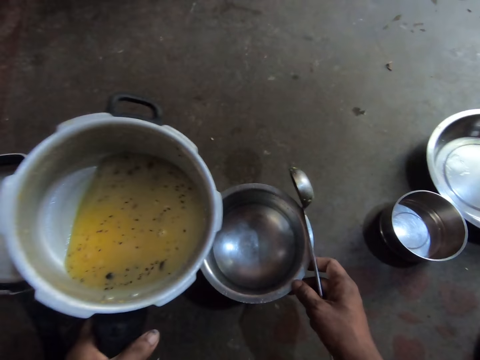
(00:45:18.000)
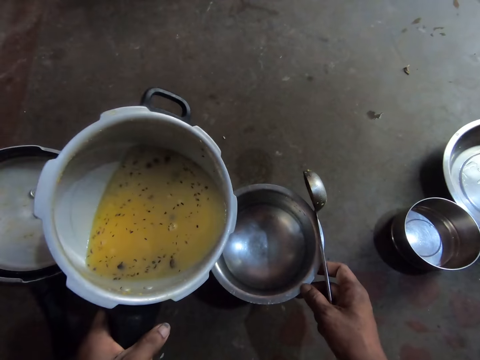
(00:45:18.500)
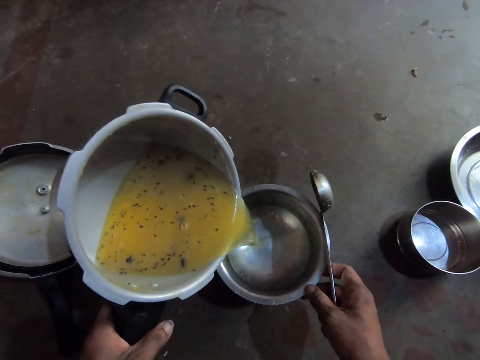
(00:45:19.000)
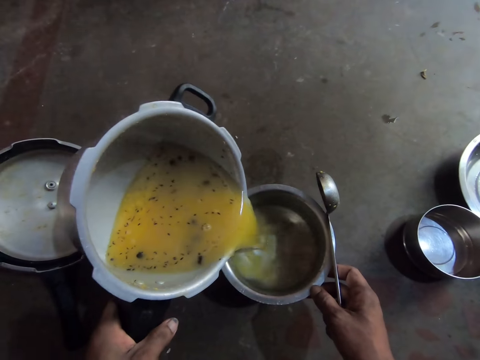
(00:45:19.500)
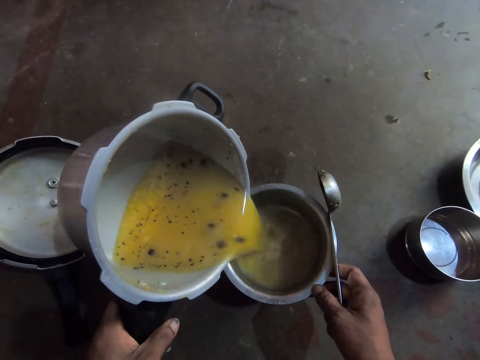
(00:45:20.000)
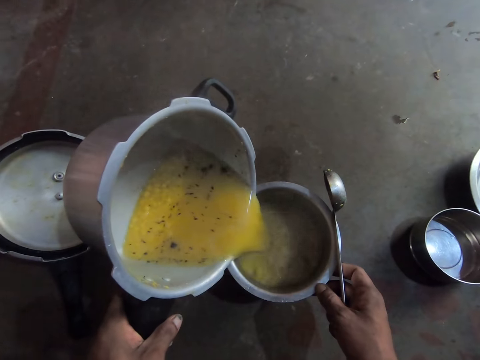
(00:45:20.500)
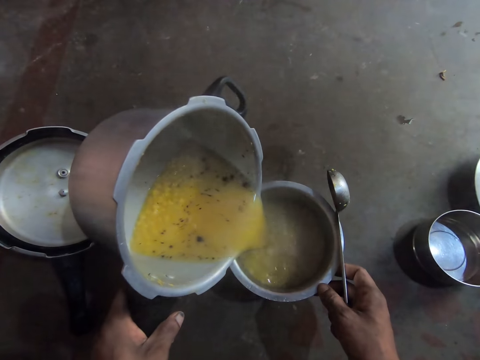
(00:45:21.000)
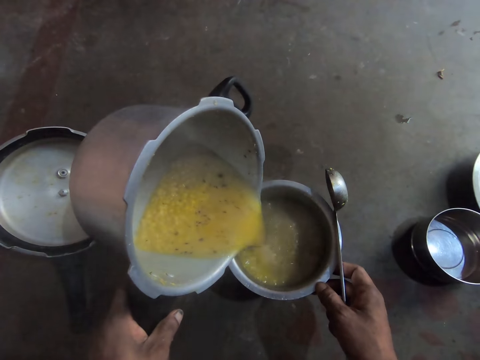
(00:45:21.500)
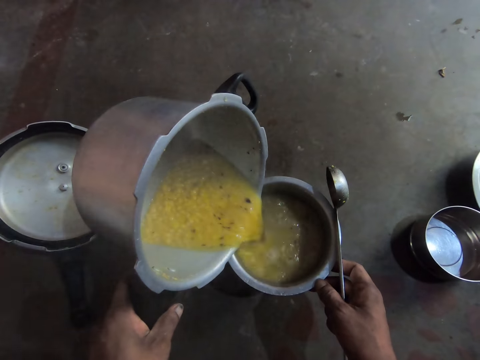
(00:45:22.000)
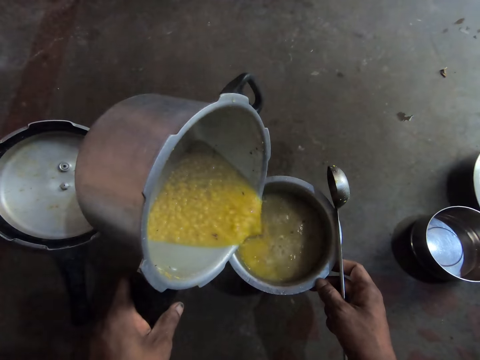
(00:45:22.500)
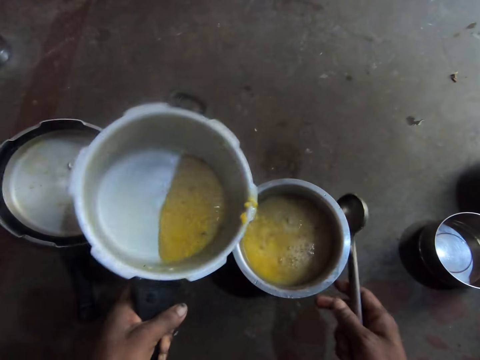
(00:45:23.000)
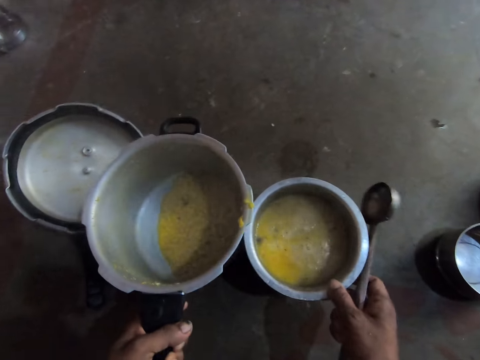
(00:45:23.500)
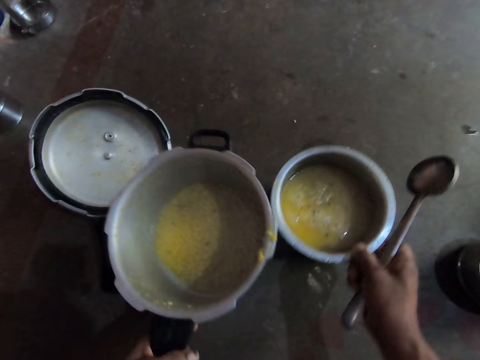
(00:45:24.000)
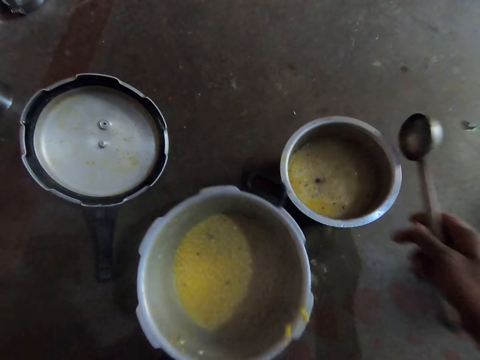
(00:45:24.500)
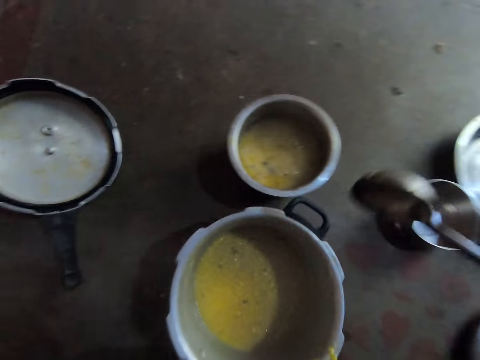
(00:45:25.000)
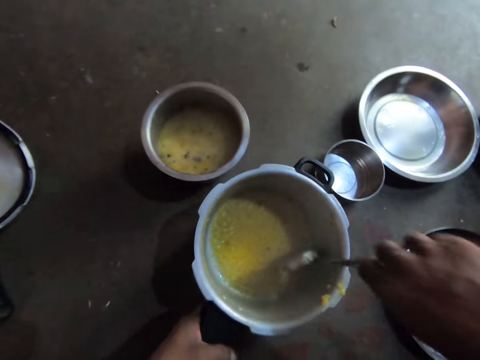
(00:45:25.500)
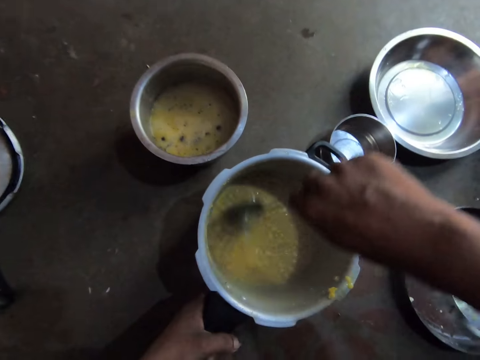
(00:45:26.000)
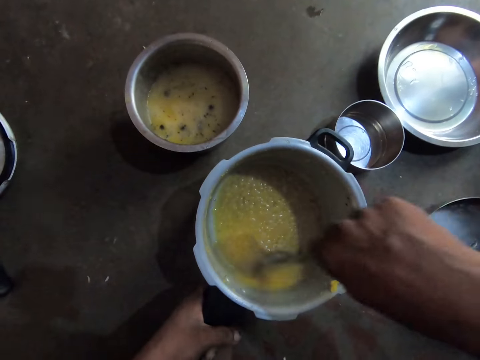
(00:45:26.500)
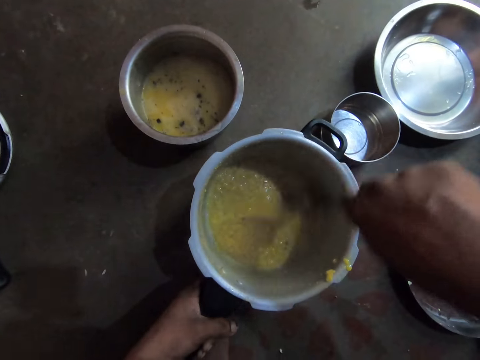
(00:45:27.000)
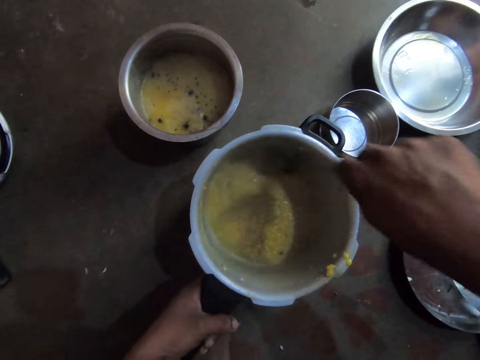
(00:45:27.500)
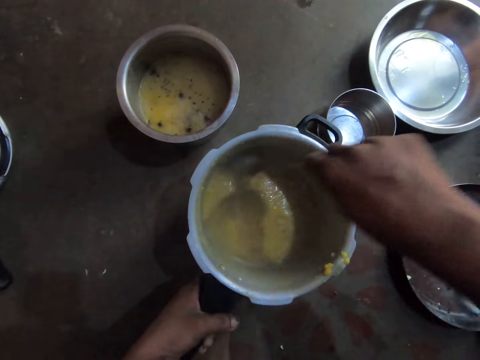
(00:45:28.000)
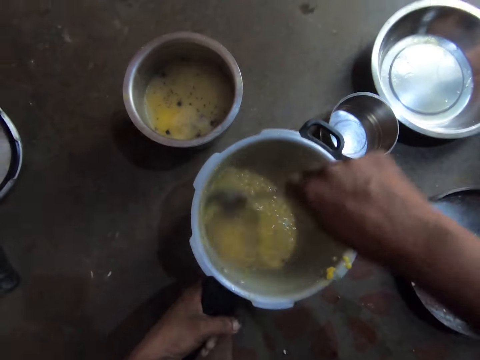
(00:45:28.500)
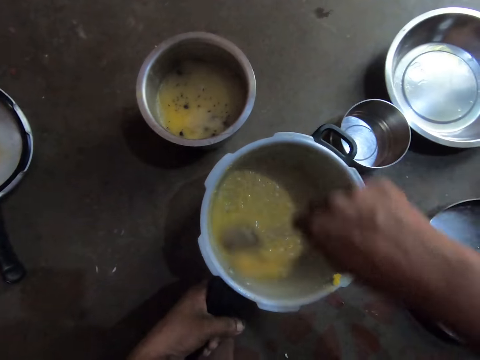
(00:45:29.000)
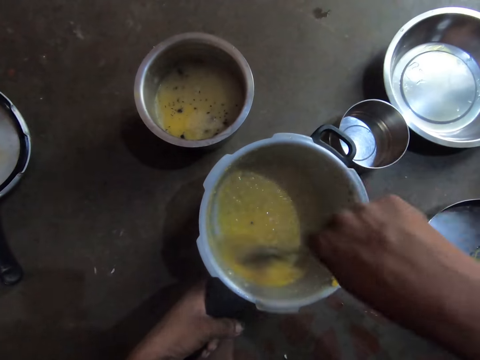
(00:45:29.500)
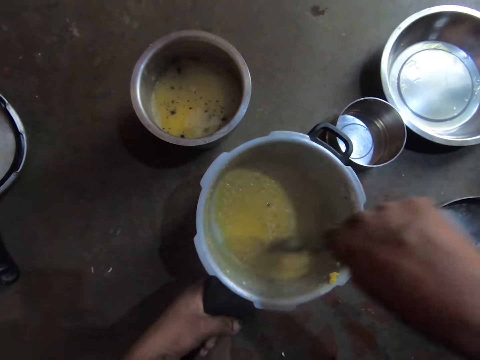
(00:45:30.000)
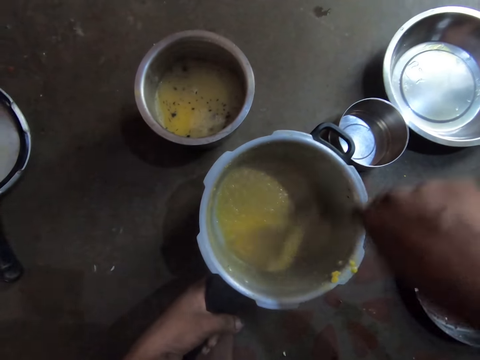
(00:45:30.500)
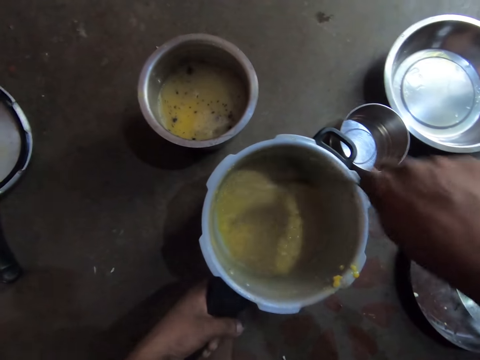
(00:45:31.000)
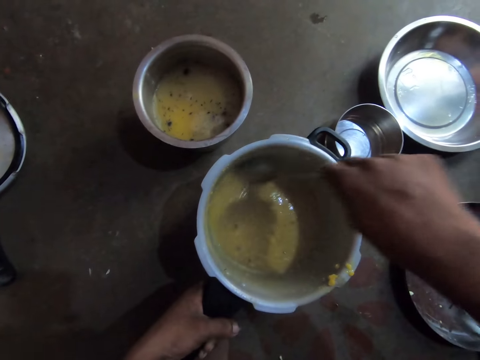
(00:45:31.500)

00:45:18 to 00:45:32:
The camera wearer transfers the soup in the pressure cooker's pot to the other pot. They return the smaller pot back to its original position. They push the sufuria aside. They place the cooking pot on the floor. They stir the soup in the cooking pot with the serving spoon.

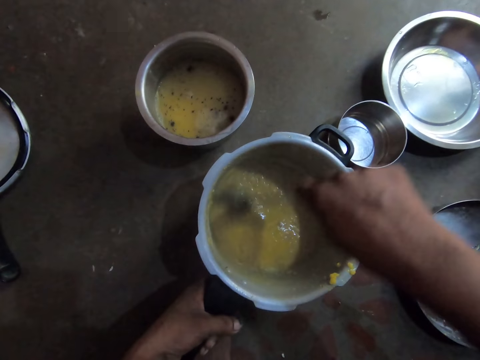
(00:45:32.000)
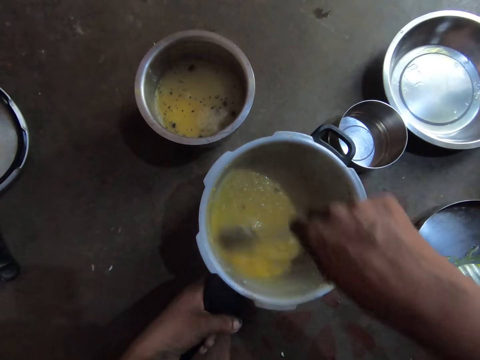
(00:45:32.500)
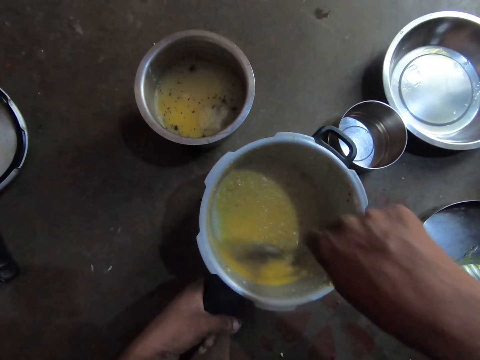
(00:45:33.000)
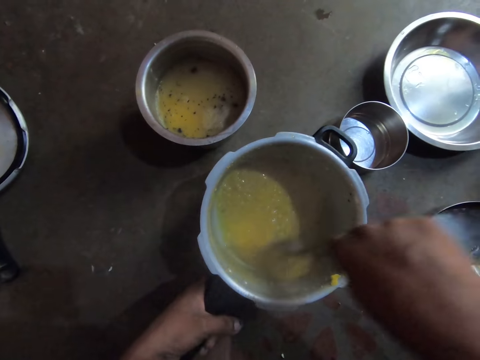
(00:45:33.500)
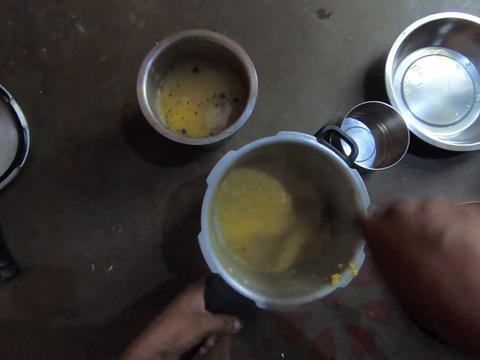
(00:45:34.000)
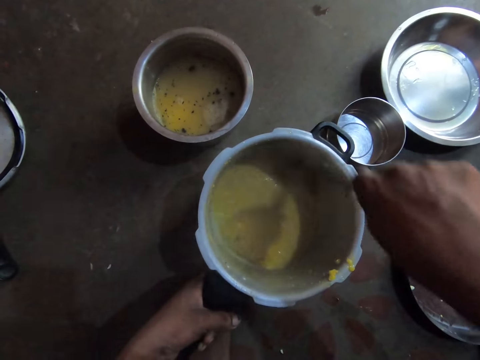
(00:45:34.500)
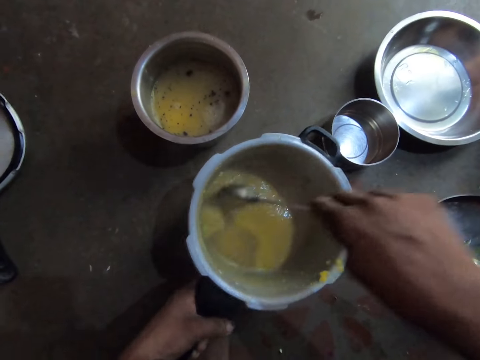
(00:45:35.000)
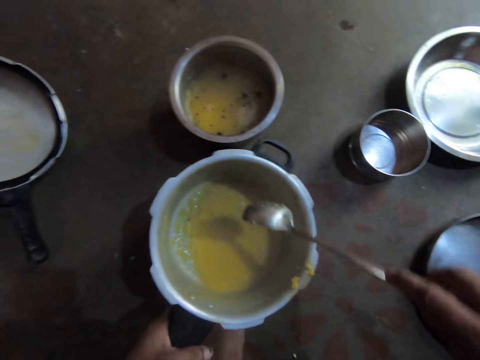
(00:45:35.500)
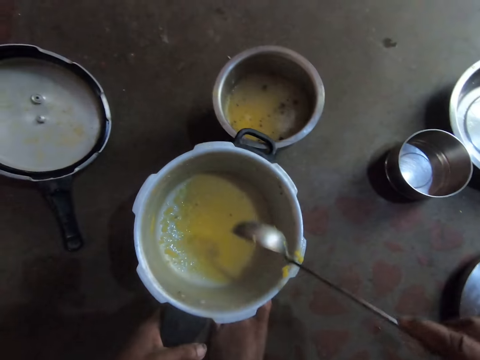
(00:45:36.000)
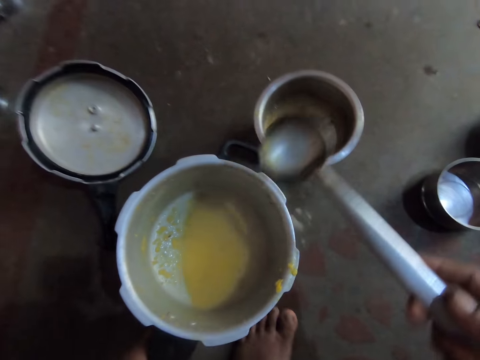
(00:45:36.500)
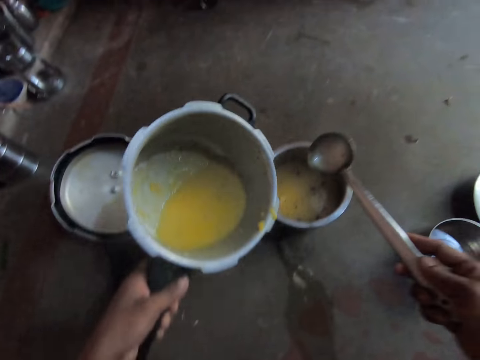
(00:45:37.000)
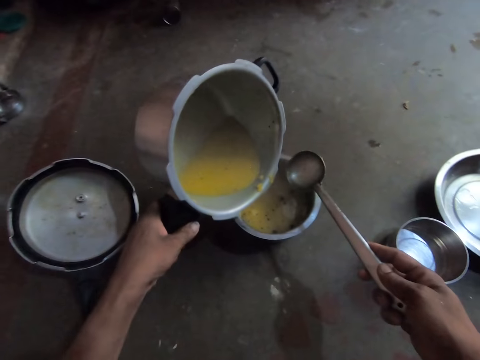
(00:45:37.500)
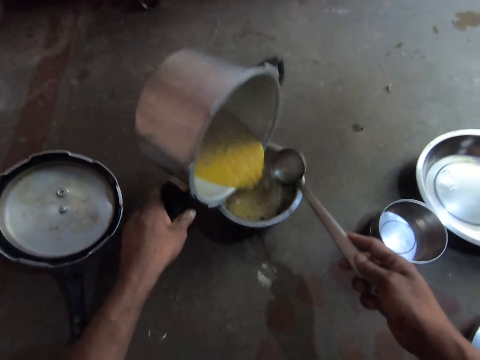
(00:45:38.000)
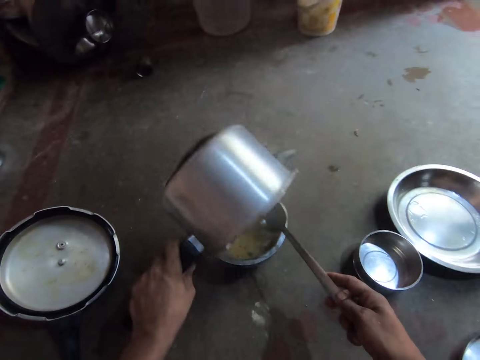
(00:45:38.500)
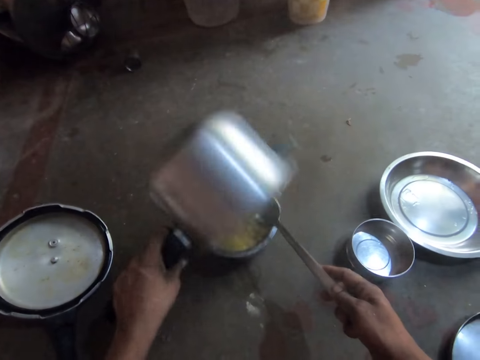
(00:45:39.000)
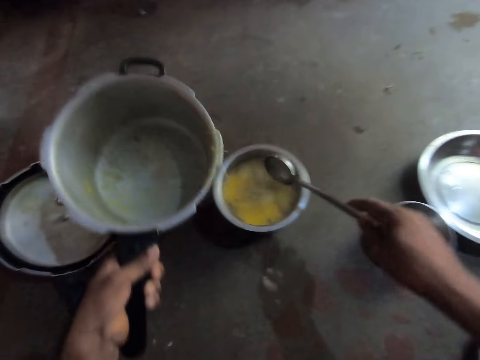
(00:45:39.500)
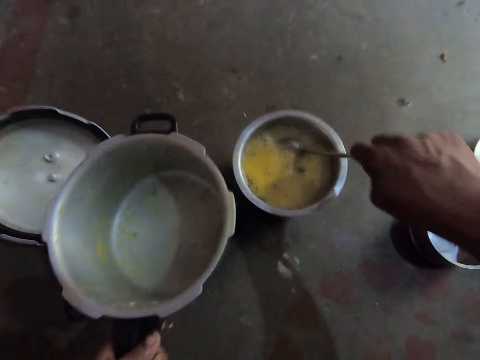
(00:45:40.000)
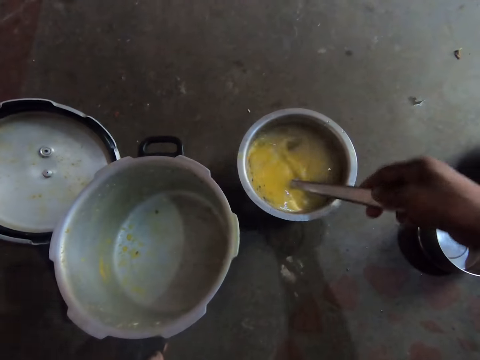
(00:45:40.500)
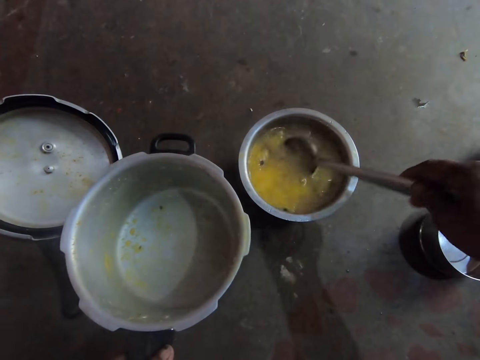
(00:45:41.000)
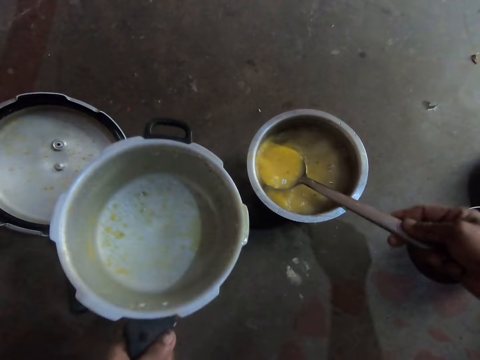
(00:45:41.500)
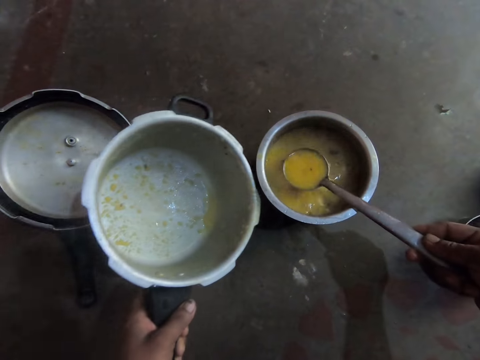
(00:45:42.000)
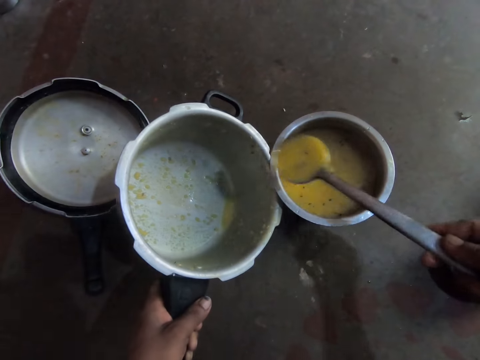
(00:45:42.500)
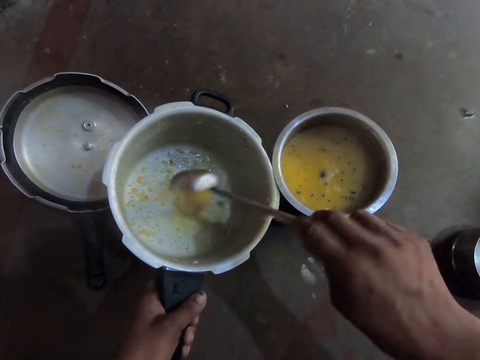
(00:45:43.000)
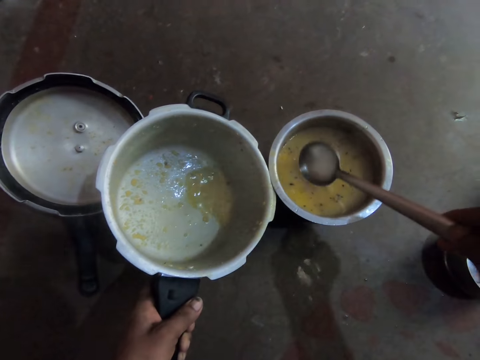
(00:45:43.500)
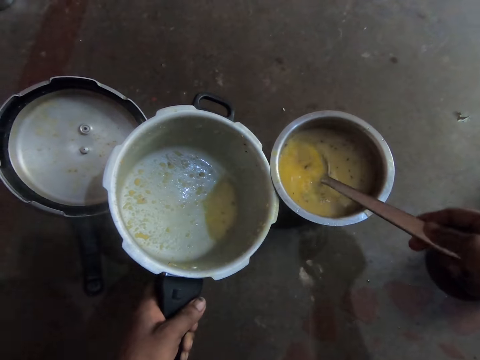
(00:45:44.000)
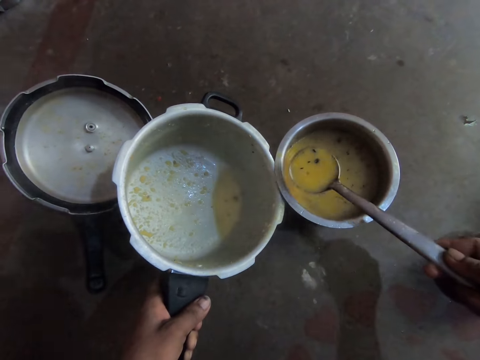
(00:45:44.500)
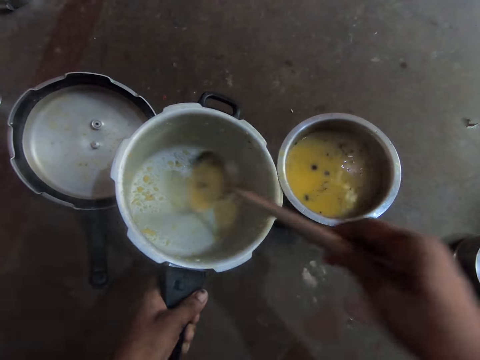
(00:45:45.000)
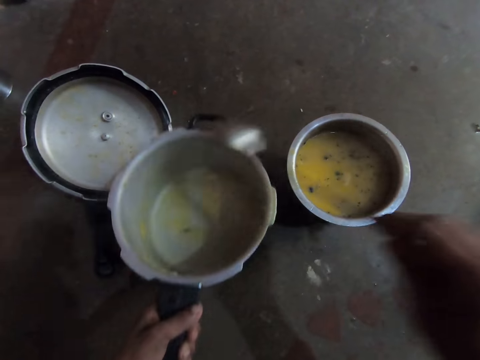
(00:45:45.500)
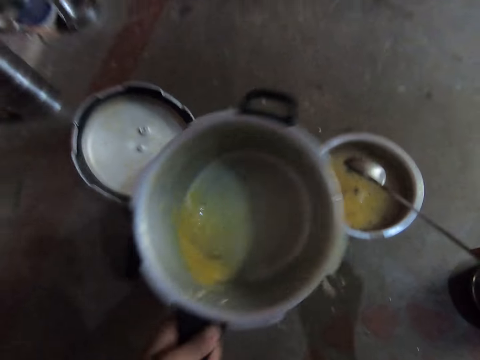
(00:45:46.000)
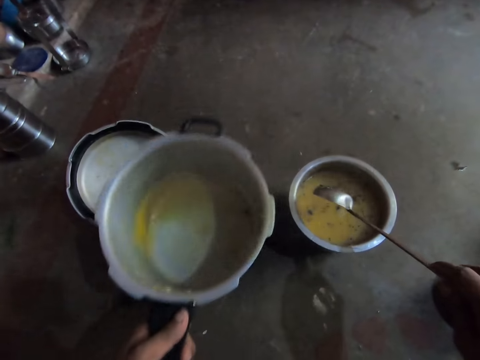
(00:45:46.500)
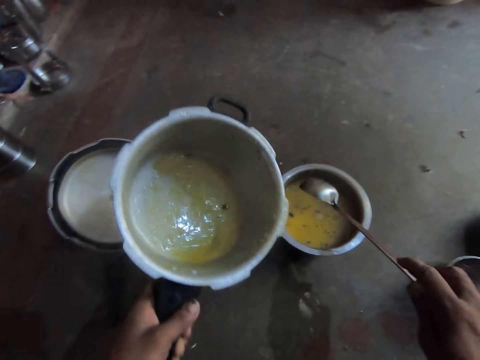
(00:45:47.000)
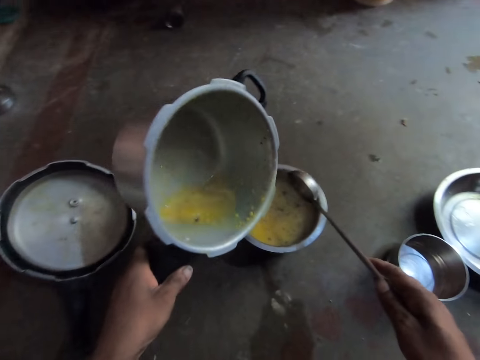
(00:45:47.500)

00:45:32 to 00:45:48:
The camera wearer moves the pot to his left. He hits the serving spoon on the pressure cooker's pot edge. He lifts up the cooking pot. He transfers the soup in the pressure cooker's pot to the other pot. He stirs the soup in the sufuria with the serving spoon. He scoops some ingredients in the sufuria. He transfers the soup to the pressure cooker's pot with the serving spoon. He scoops some ingredients in the sufuria and pours the ingredients in the cooking pot. He rotates the pressure cooker's pot.
